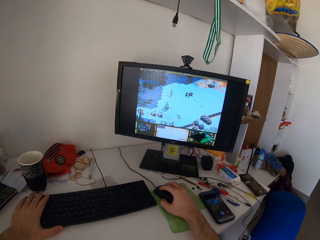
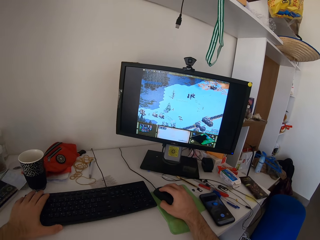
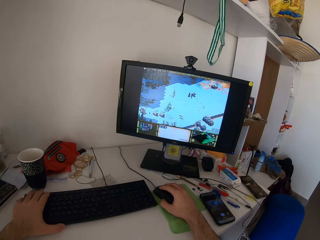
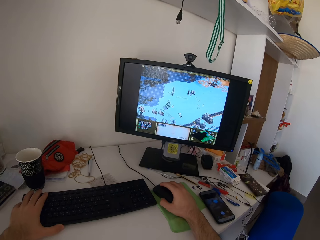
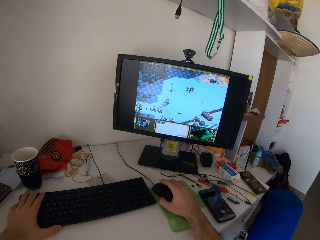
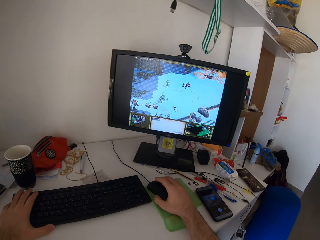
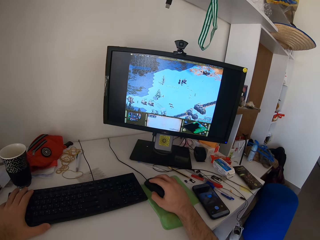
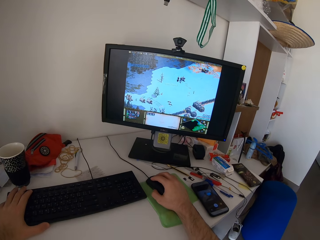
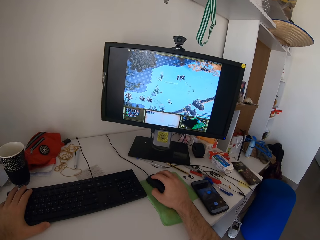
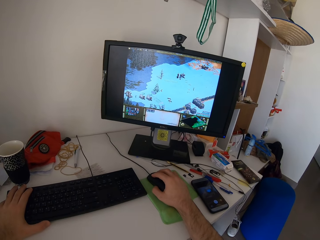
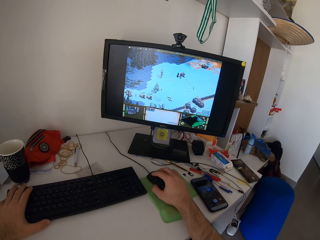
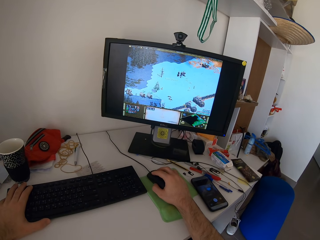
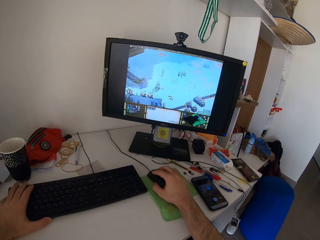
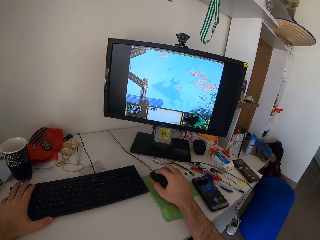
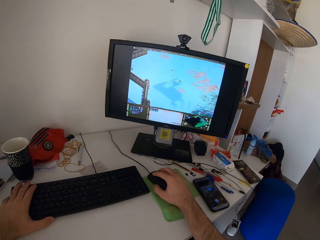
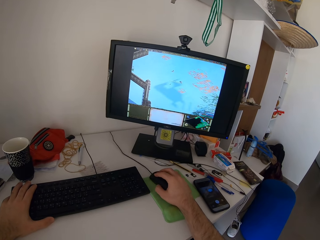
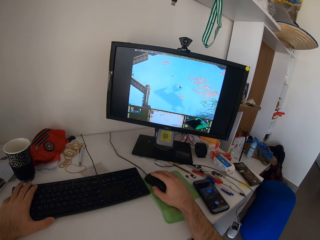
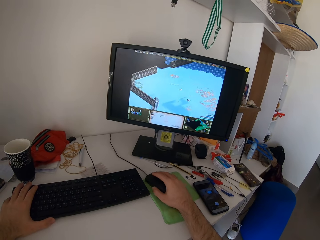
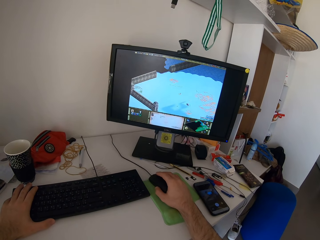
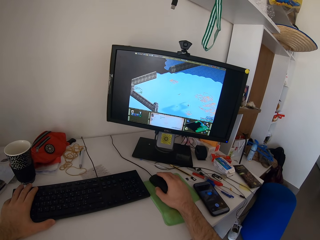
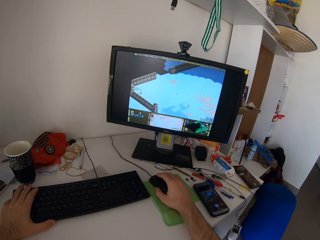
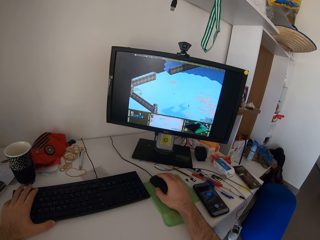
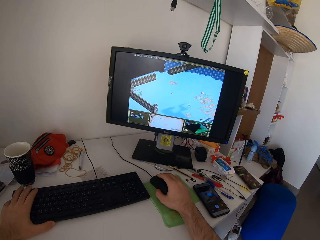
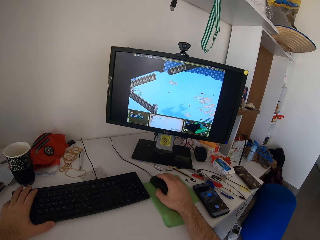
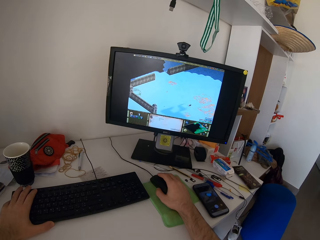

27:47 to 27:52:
The camera wearer moves his head.

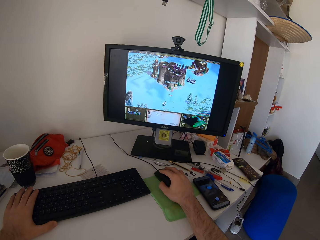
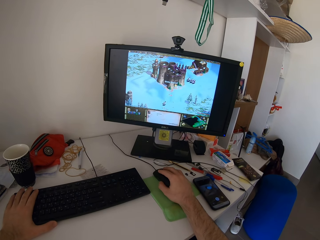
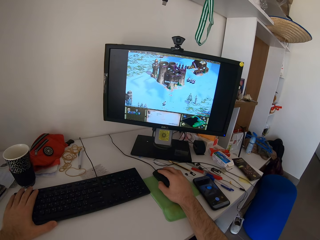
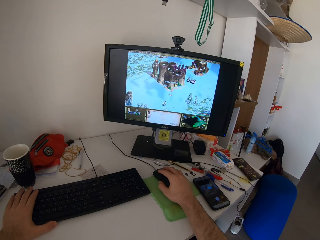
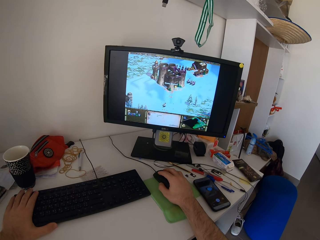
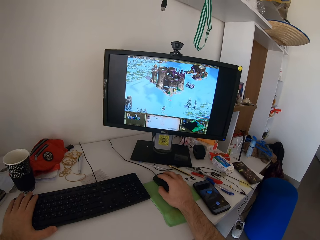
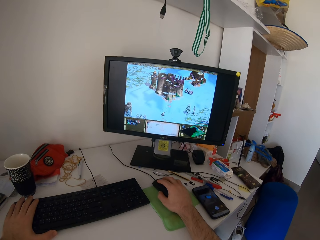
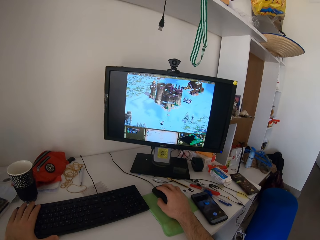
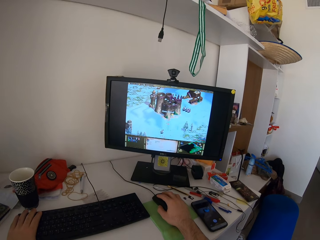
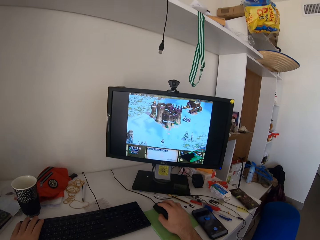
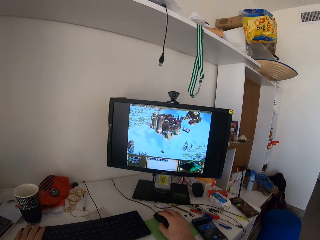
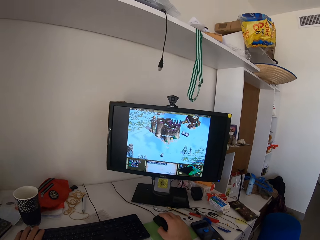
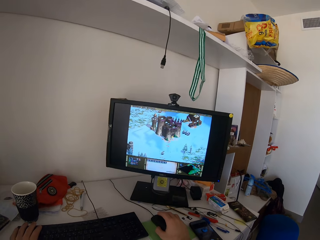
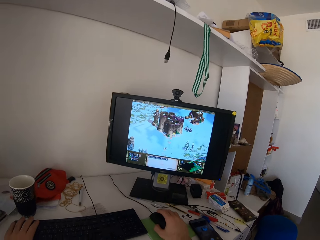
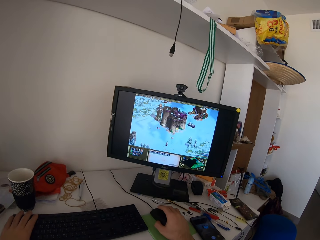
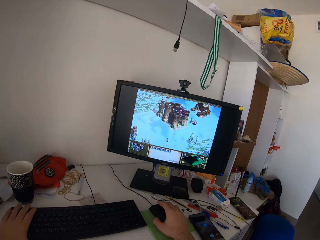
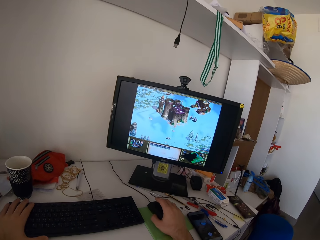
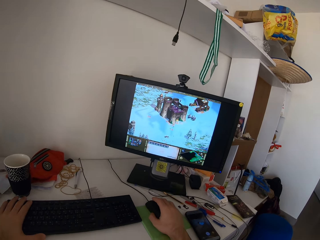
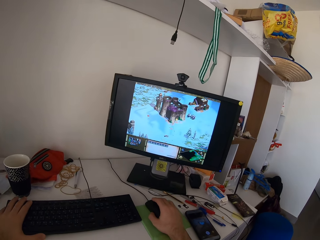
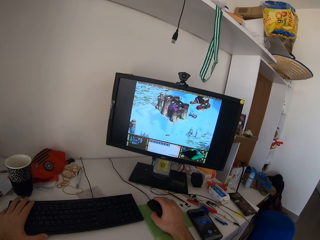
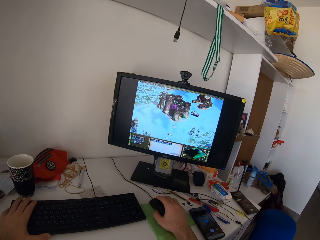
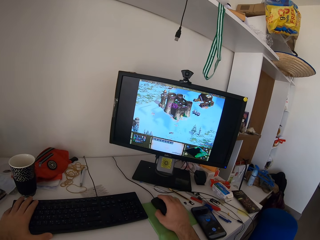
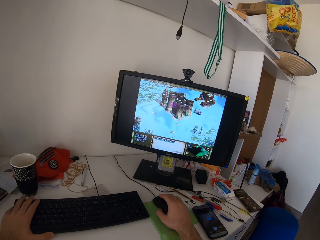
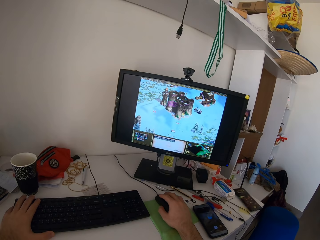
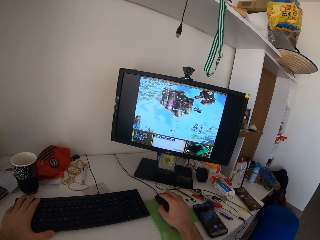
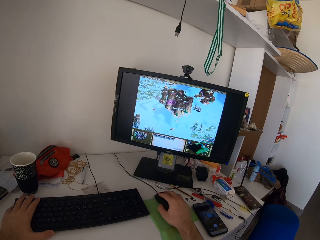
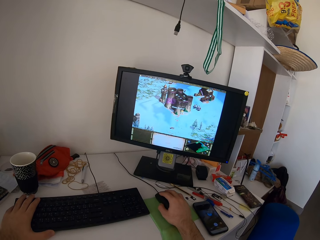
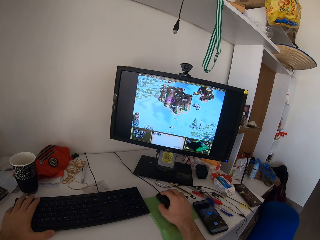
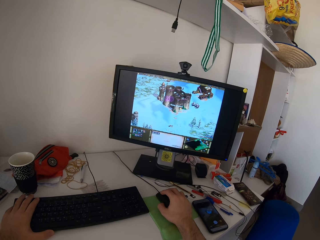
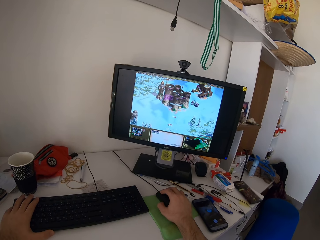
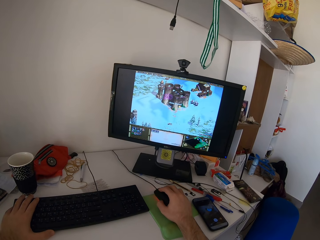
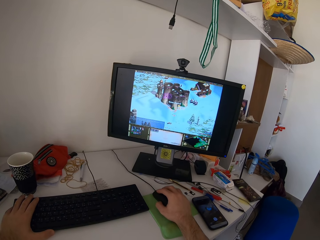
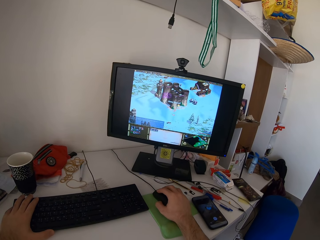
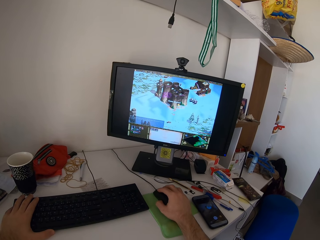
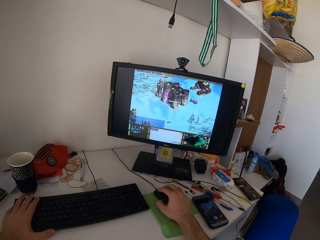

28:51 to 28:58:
The camera wearer moves his head upwards.

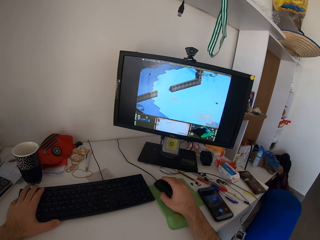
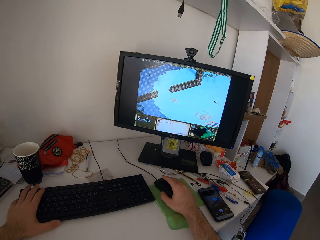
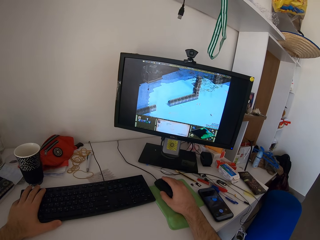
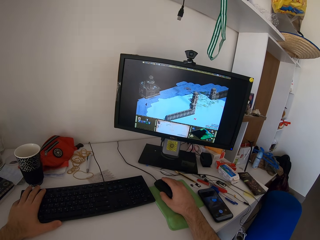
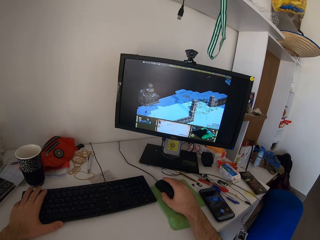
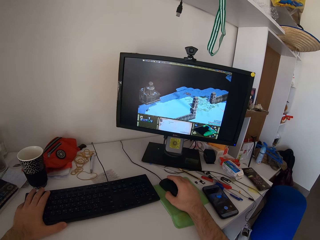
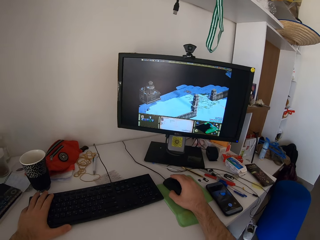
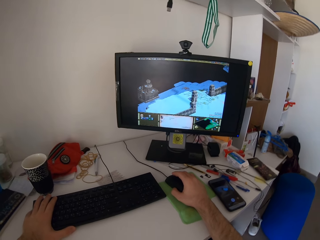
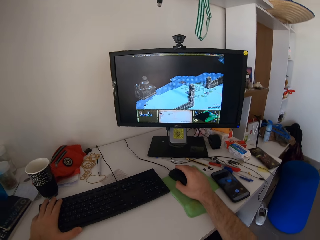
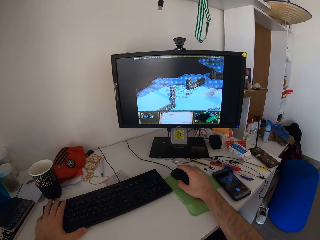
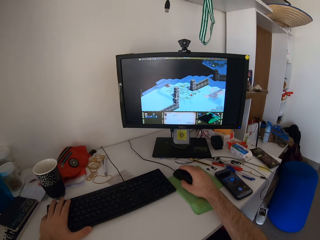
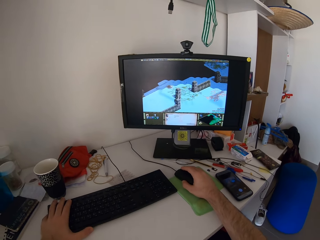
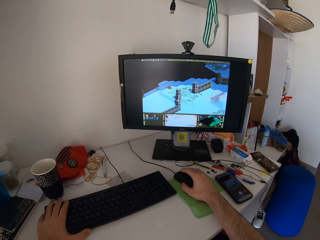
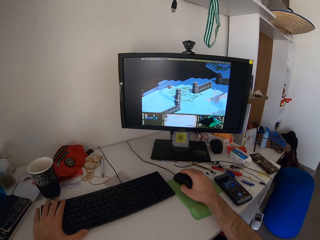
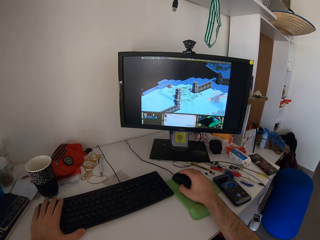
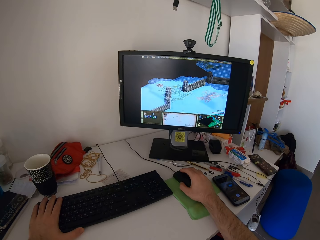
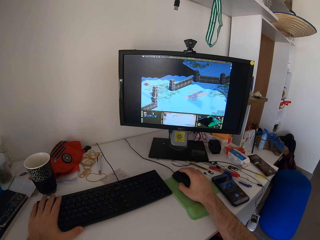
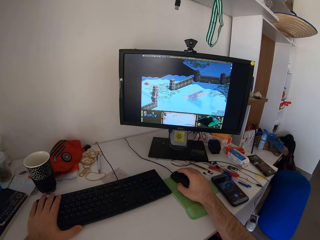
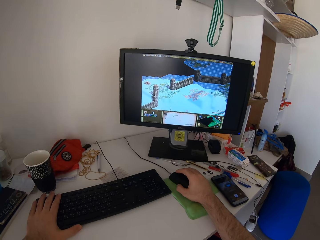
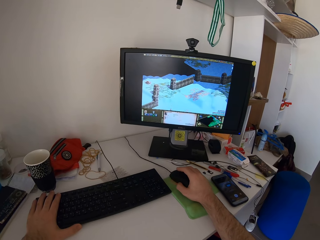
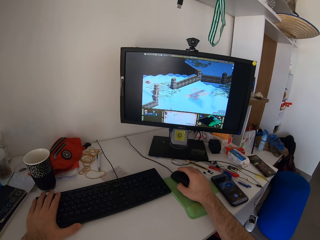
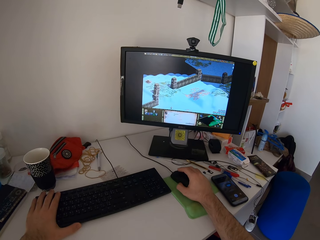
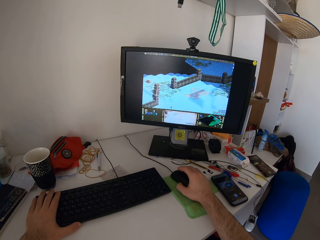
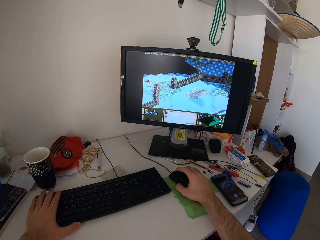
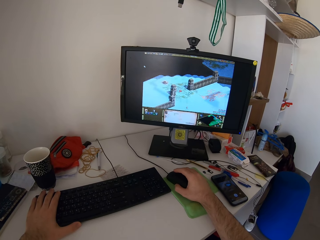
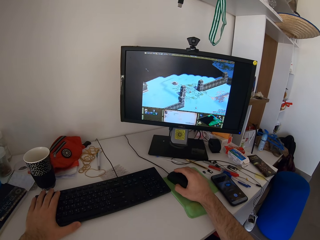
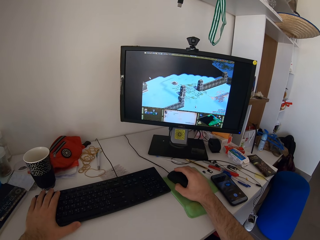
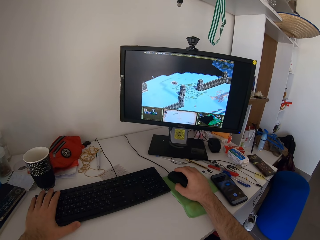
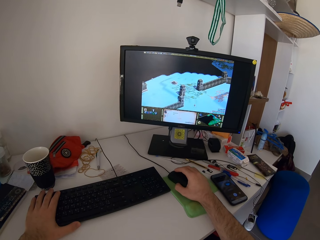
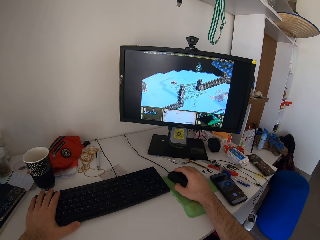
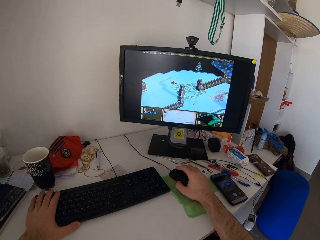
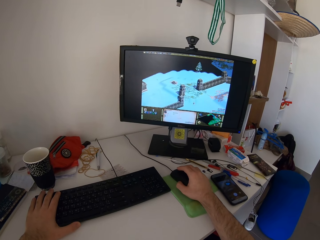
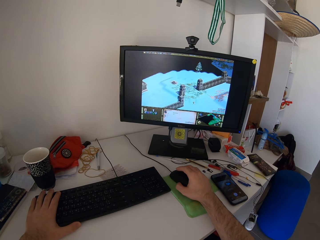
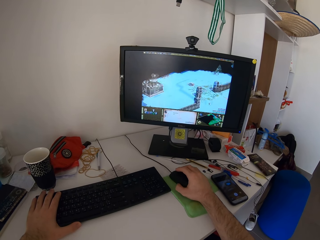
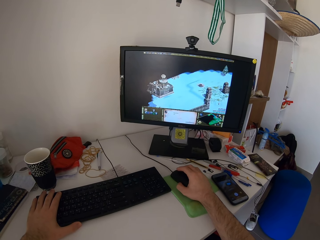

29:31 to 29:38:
The camera wearer moves his head.

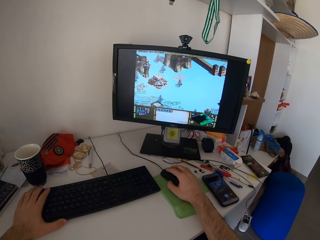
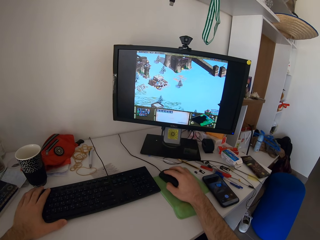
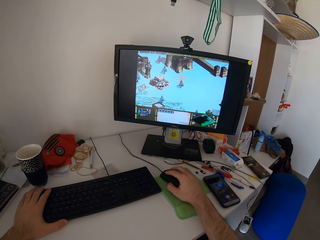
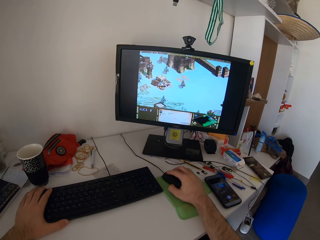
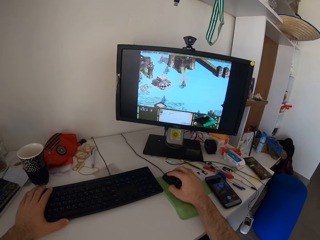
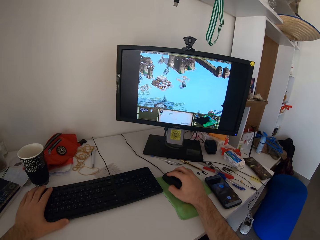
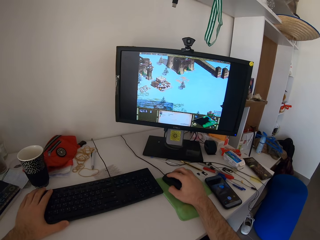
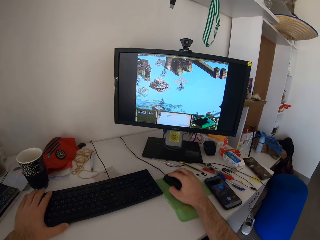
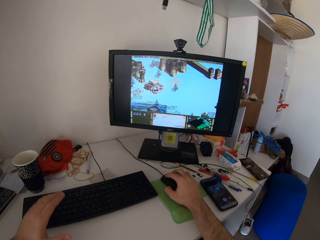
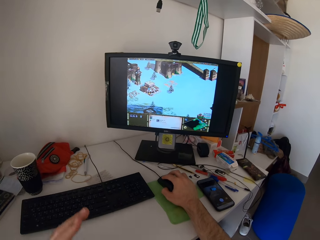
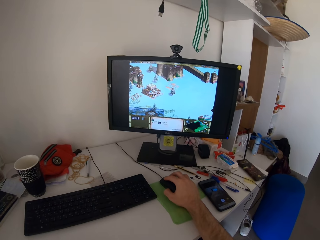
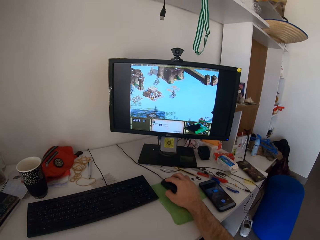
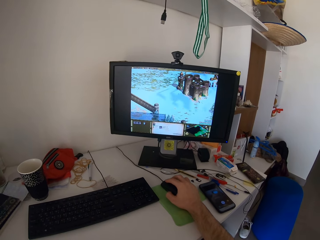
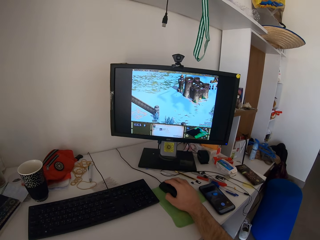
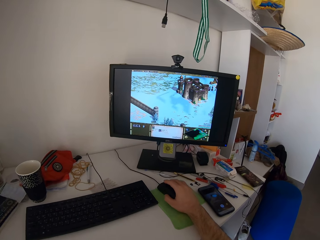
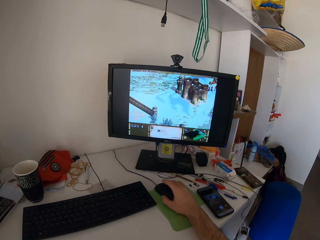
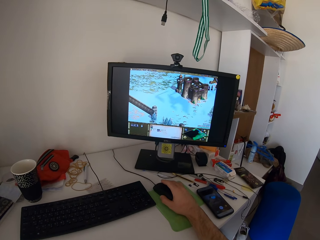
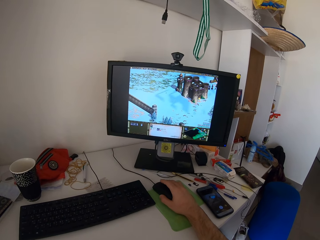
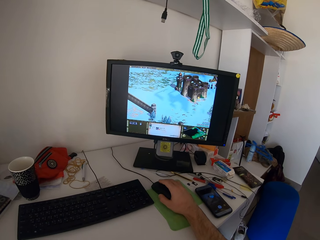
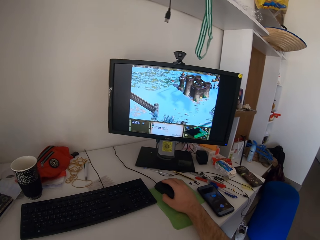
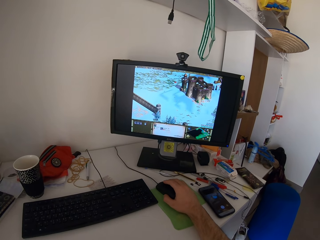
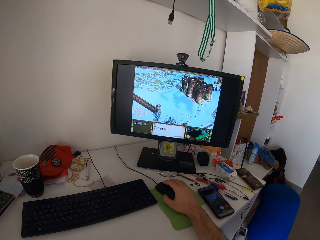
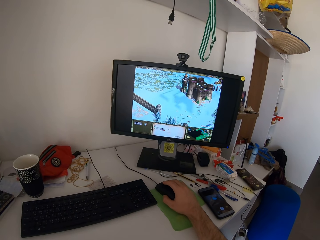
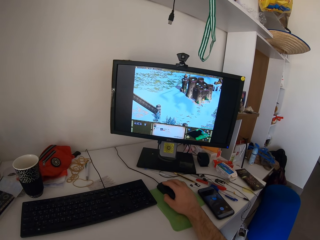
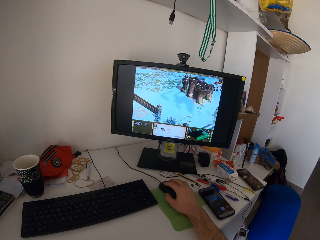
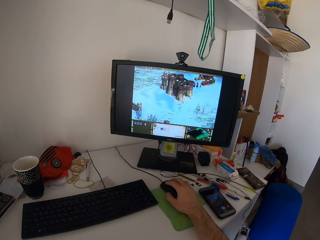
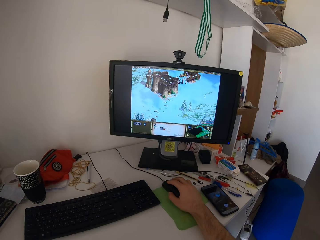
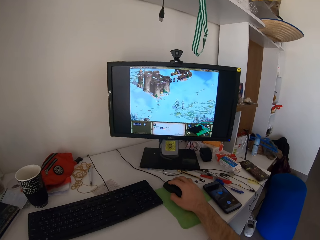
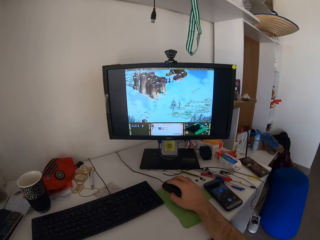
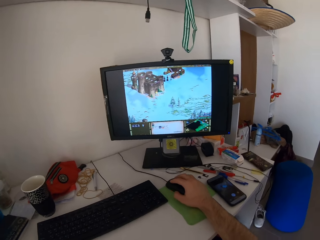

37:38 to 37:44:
The camera wearer lifts his left hand from the keyboard. He plays a video game on a desktop using a mouse.
